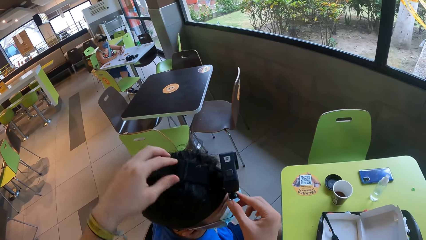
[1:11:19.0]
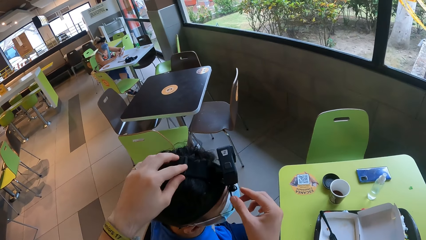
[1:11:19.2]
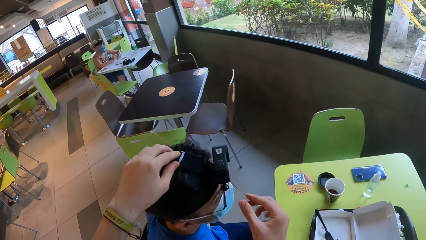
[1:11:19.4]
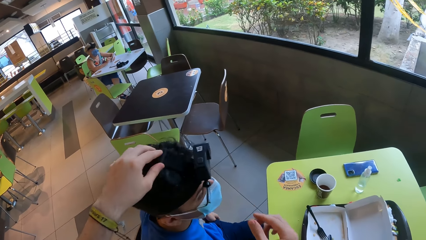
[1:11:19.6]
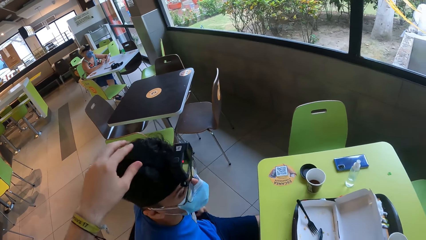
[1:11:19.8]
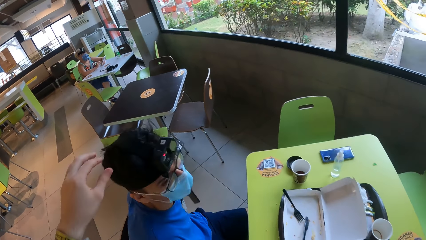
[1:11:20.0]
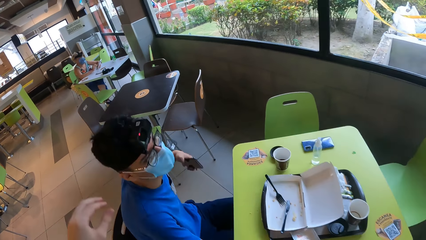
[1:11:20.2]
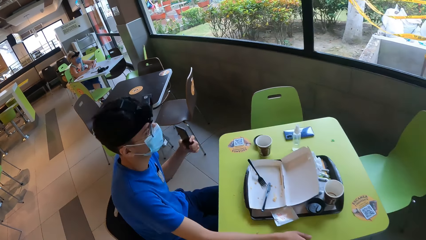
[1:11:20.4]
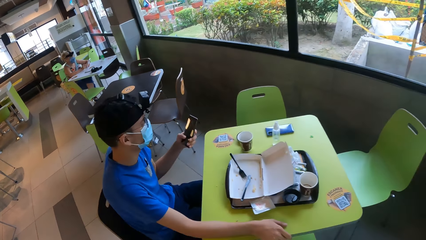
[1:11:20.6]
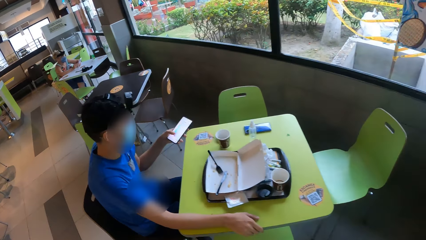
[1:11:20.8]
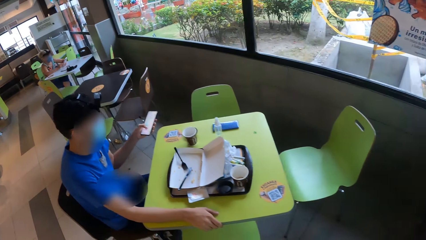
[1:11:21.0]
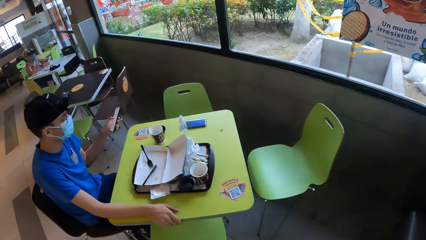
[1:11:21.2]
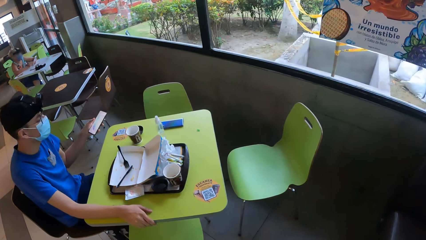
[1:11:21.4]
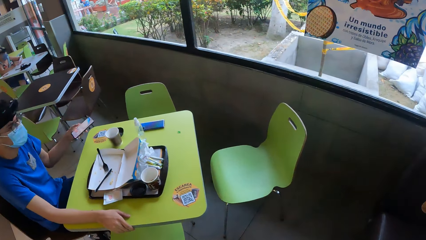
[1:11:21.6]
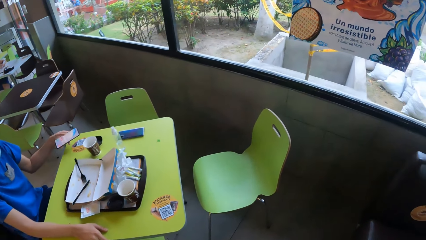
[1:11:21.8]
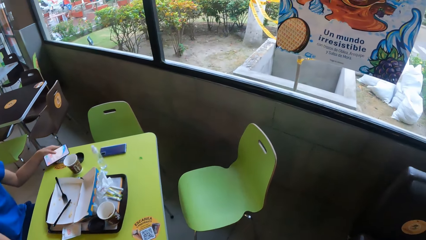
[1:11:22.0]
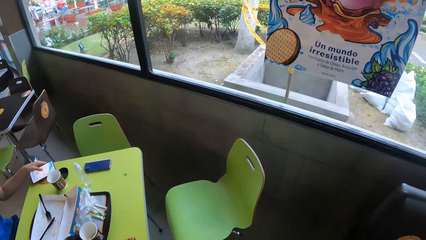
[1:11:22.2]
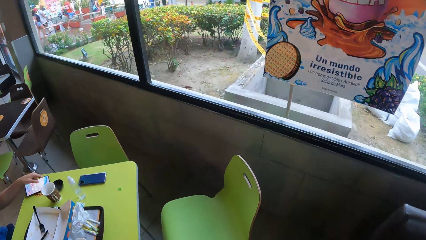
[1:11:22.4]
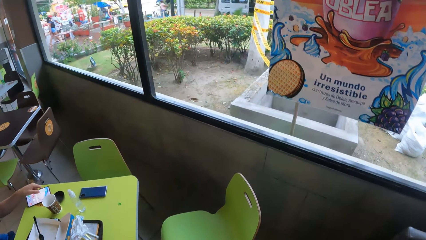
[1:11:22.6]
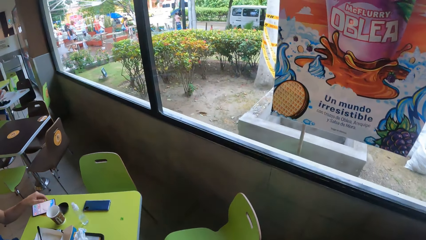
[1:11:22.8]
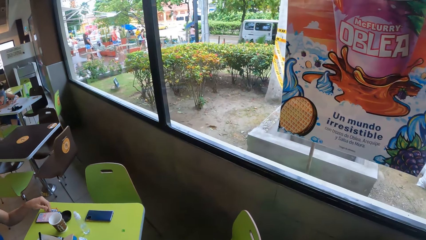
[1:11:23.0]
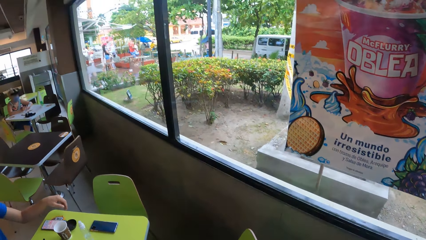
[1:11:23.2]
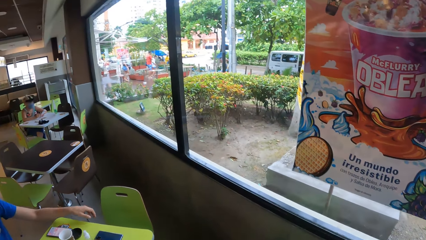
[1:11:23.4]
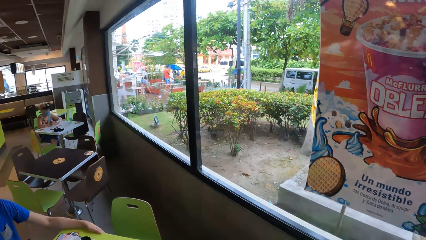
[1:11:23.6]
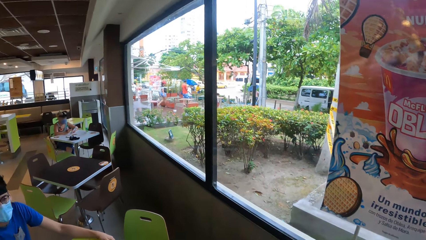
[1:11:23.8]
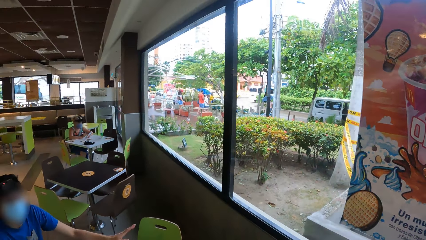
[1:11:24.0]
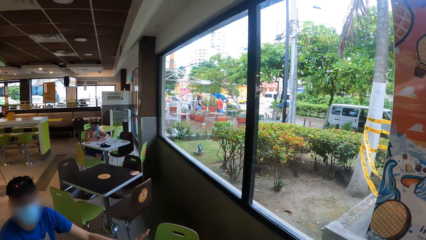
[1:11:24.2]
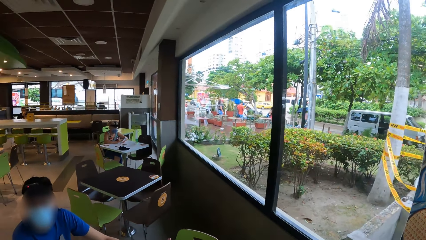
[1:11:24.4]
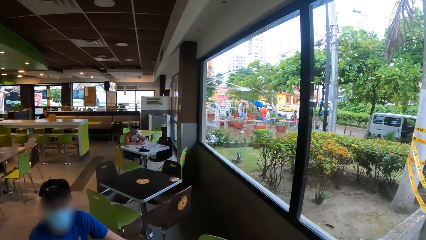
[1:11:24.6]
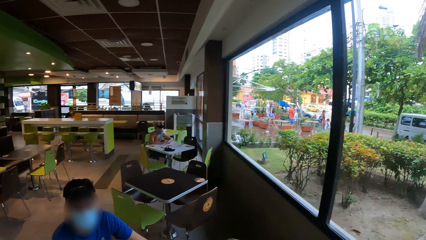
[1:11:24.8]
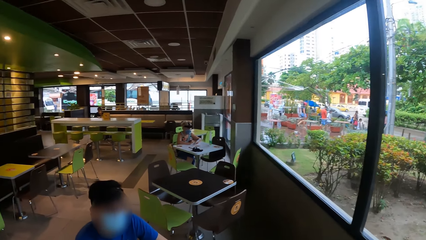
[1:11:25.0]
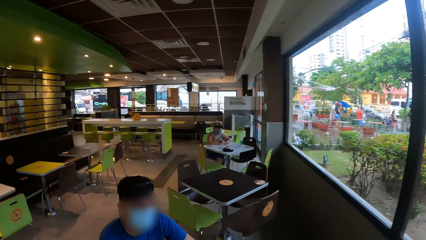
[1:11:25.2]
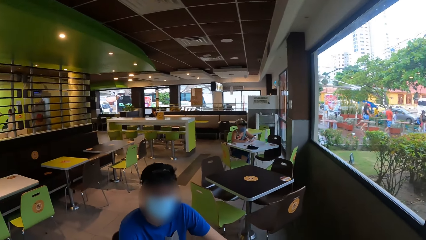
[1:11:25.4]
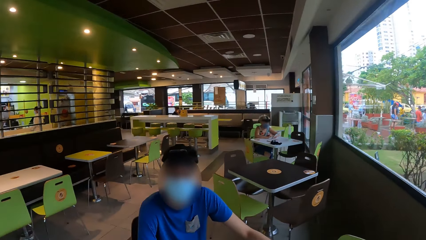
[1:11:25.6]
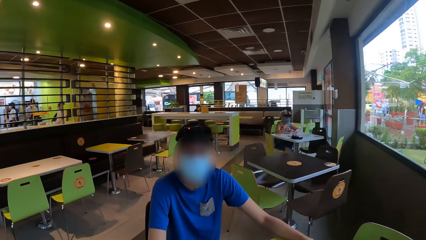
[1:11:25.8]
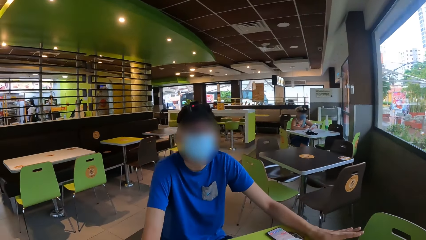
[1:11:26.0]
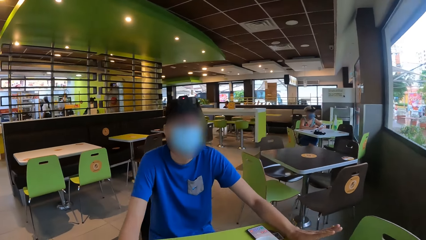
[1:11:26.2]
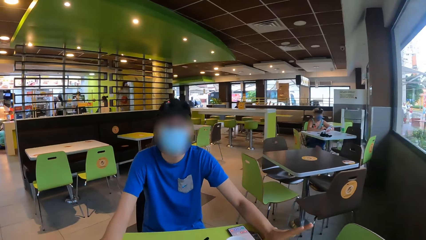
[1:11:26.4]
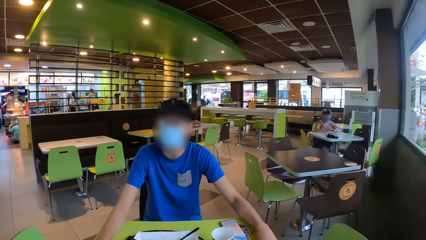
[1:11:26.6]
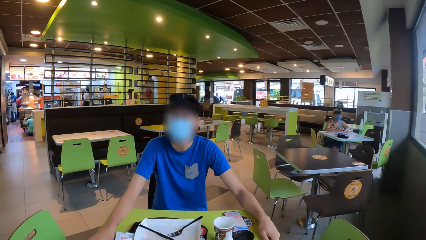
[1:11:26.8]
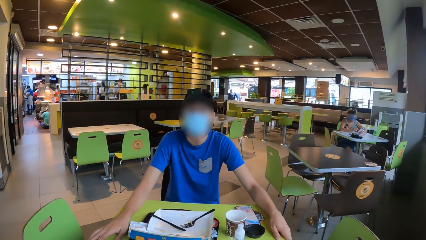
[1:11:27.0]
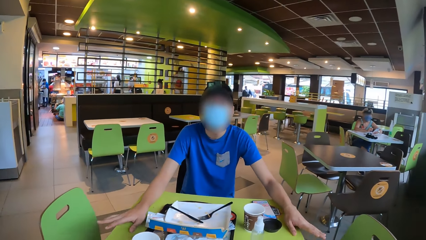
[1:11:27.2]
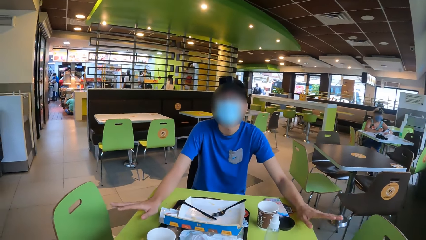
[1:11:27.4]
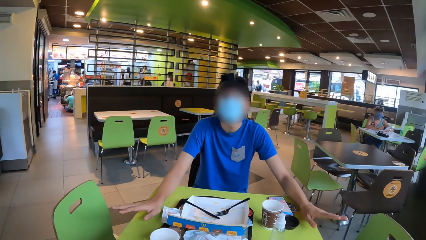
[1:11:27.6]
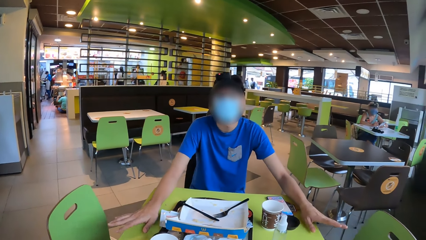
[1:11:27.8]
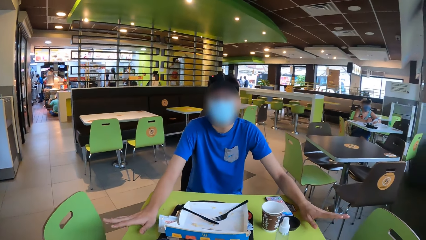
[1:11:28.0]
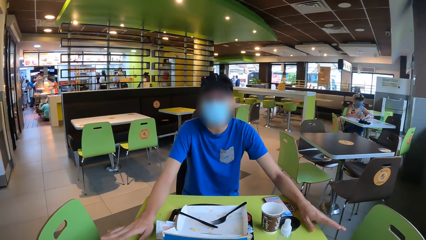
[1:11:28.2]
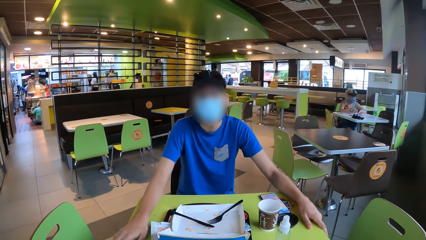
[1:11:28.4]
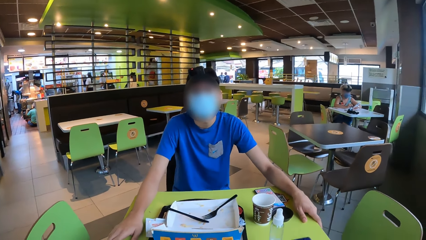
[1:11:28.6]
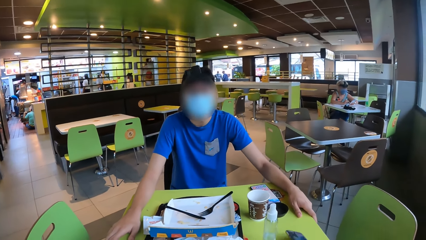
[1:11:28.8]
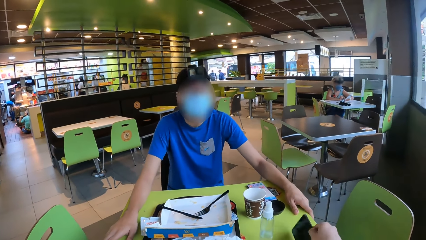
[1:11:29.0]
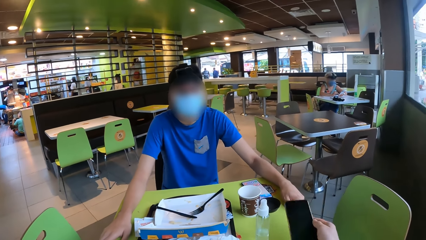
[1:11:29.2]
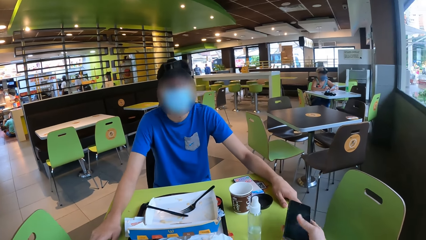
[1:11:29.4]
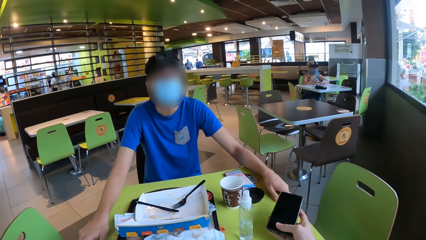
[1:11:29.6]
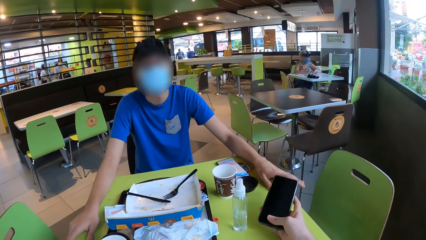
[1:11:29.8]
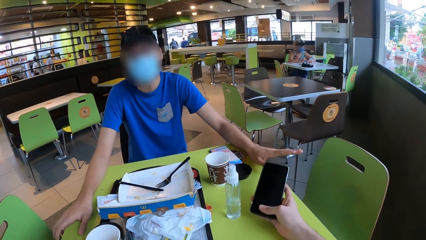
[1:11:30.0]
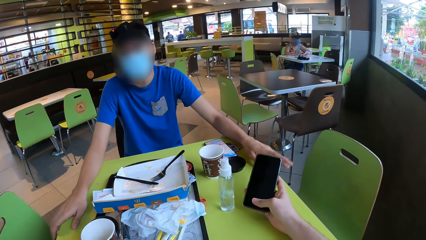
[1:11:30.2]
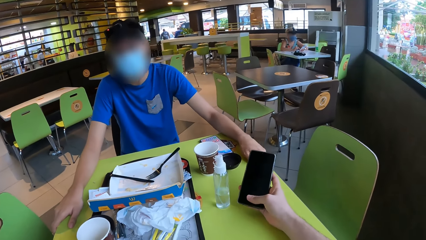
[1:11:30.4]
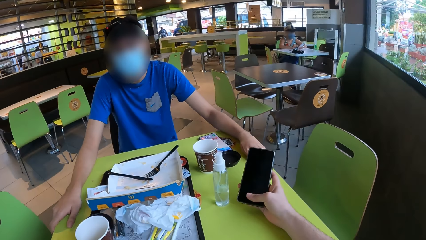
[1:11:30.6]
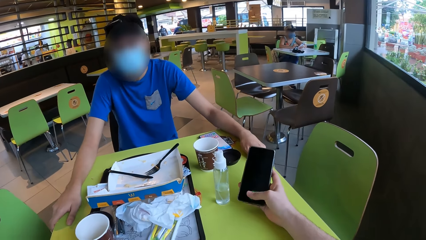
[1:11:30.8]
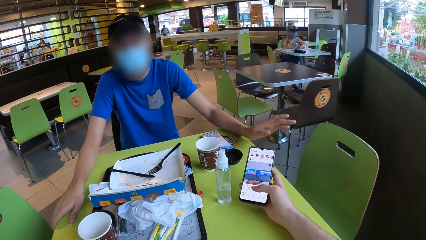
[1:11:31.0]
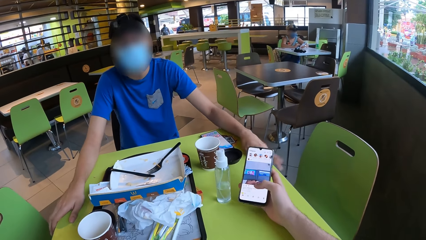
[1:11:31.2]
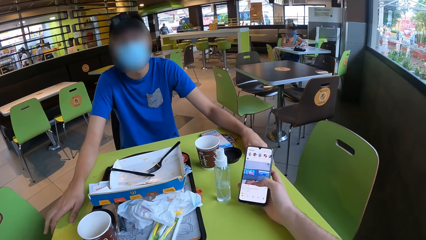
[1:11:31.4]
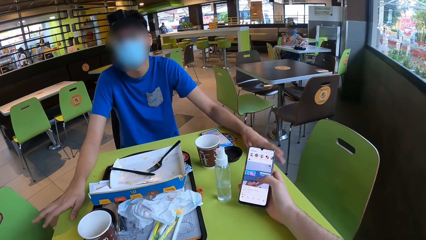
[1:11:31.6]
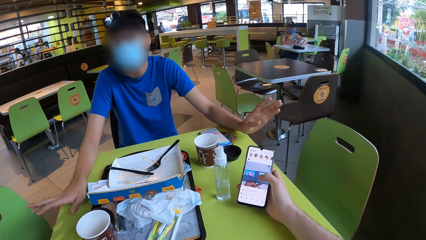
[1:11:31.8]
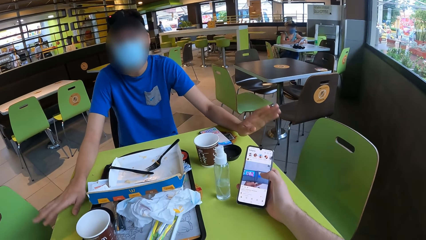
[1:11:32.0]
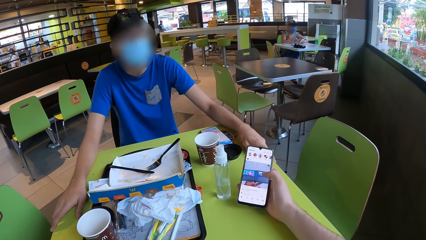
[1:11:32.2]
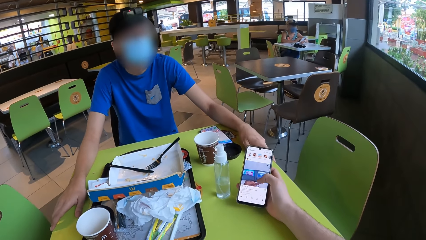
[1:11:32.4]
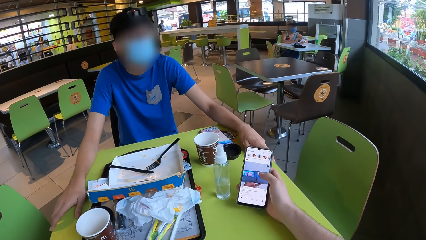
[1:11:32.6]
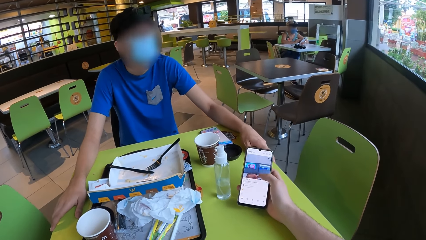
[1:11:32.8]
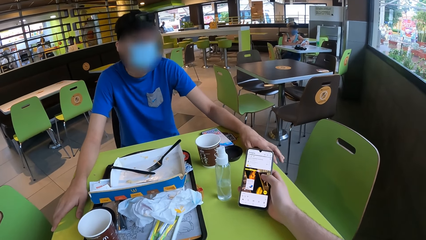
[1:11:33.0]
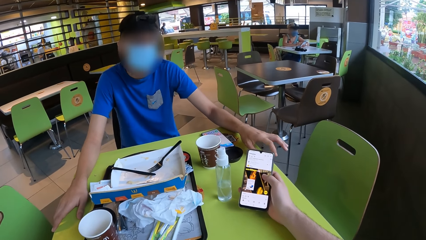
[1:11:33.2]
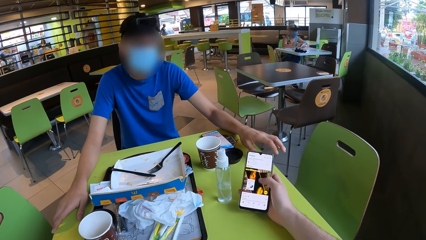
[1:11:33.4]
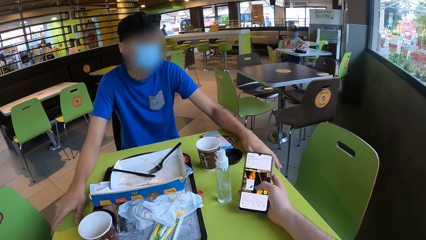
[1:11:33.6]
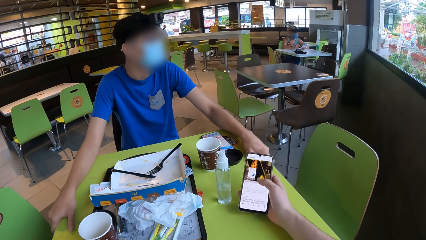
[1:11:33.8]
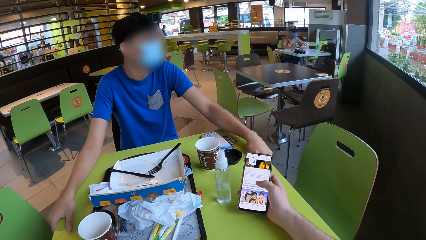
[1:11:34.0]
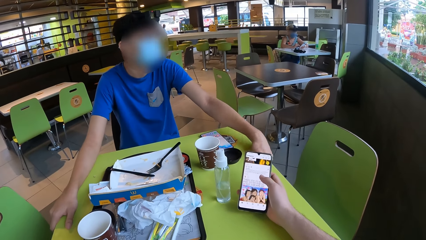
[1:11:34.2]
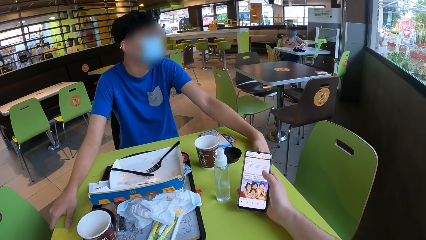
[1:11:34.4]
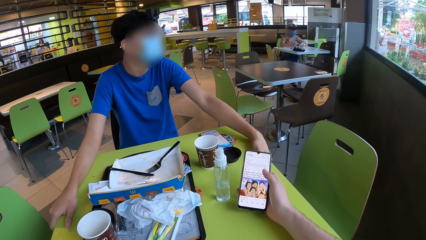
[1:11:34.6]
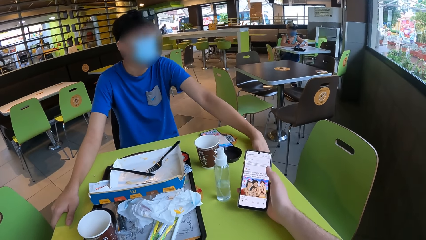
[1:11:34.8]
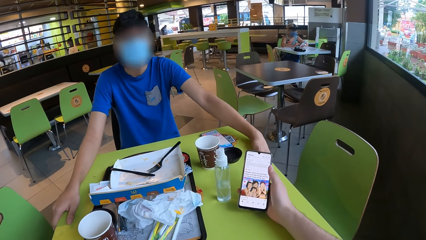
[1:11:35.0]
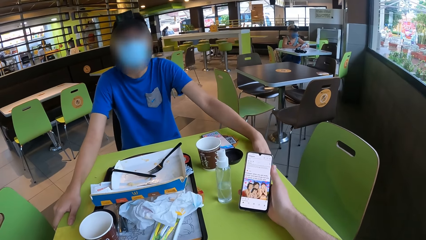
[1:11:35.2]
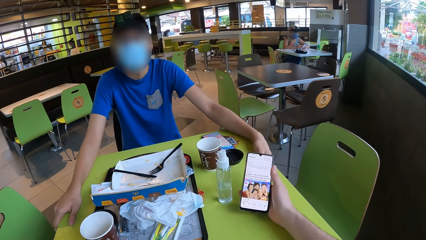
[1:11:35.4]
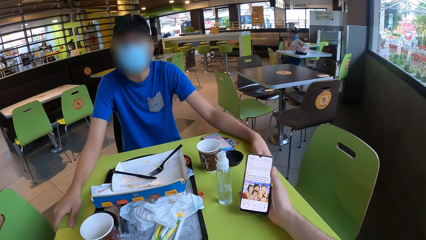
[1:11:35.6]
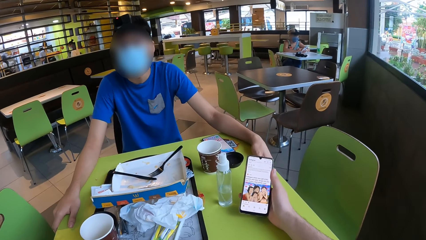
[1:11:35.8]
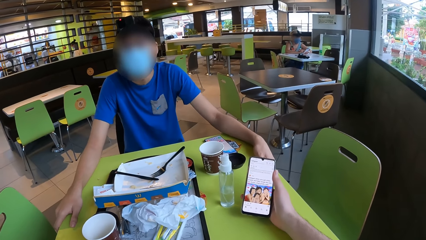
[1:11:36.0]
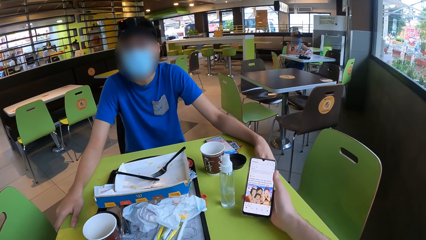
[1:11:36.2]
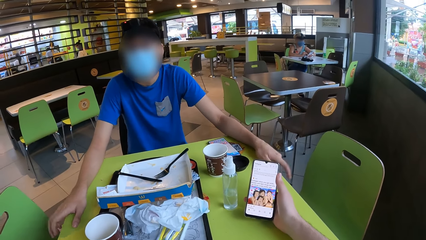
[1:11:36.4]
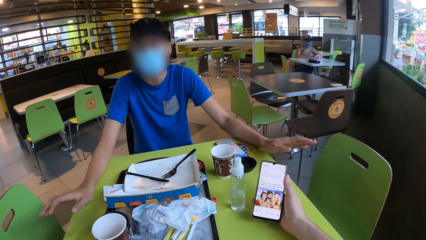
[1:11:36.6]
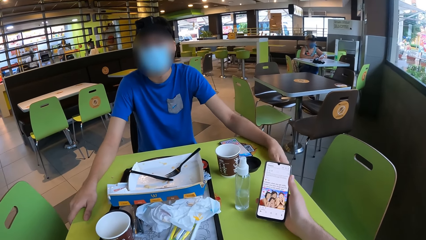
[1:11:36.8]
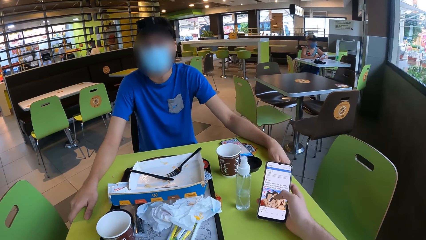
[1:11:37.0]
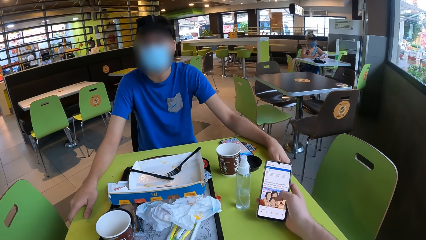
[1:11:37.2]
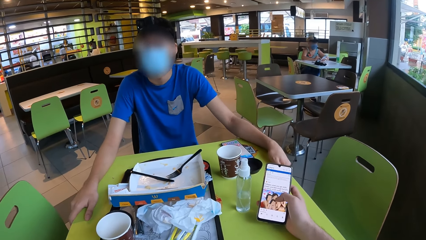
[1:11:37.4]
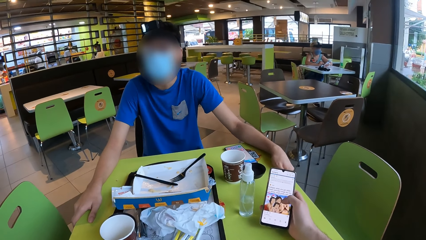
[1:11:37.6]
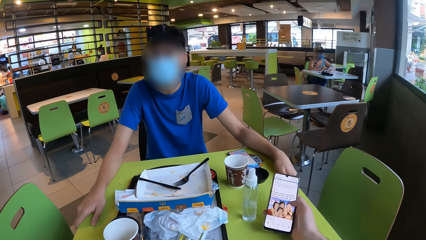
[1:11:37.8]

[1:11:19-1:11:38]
A man removes a phone from the pocket. He taps the phone, swipes up the phone and places the phone on the table. The camera wearer sits on the chair. They pick up the phone on the table. They press the phone. They swipe up the phone.
